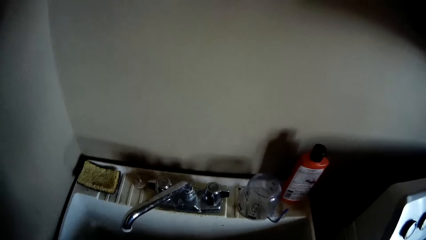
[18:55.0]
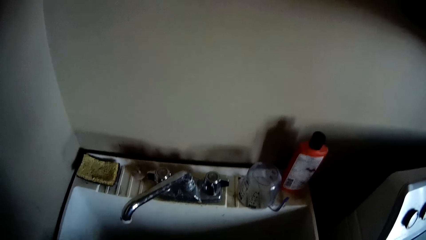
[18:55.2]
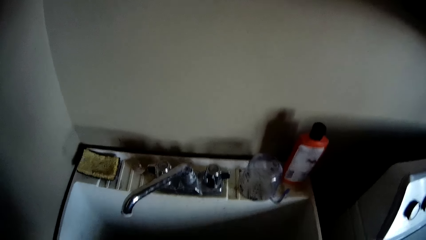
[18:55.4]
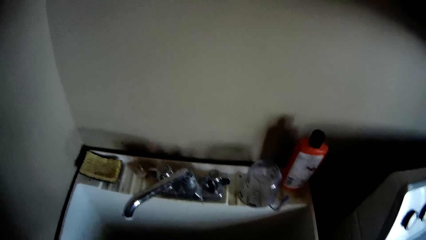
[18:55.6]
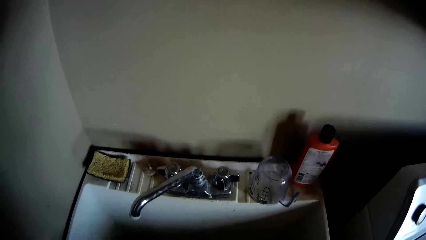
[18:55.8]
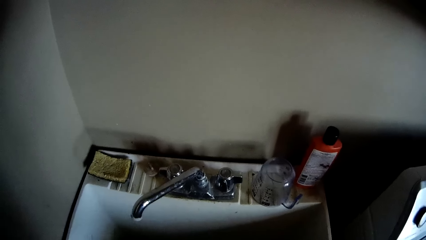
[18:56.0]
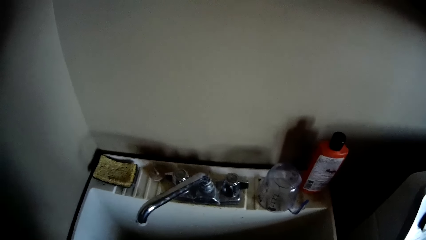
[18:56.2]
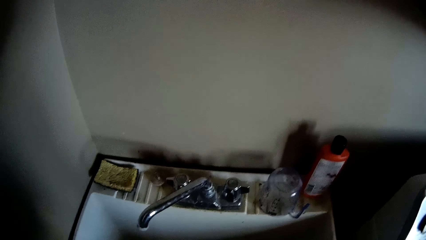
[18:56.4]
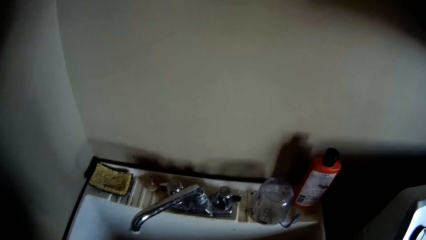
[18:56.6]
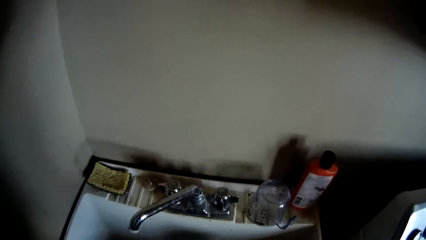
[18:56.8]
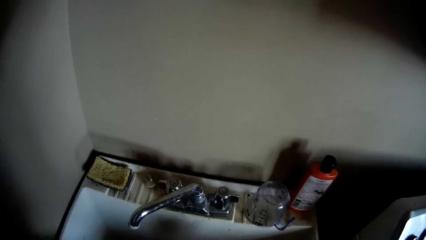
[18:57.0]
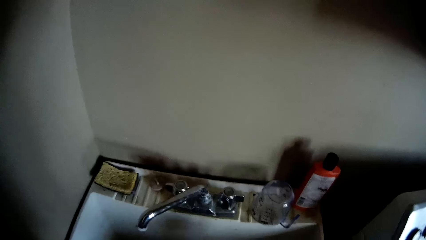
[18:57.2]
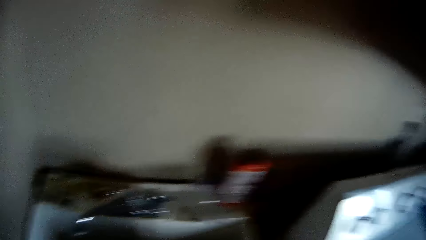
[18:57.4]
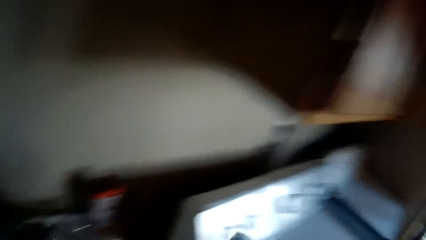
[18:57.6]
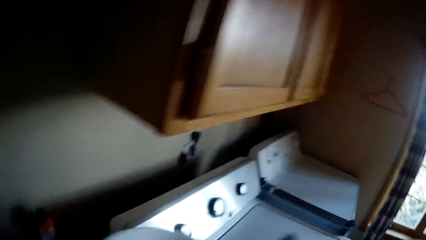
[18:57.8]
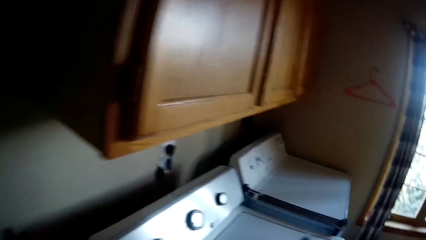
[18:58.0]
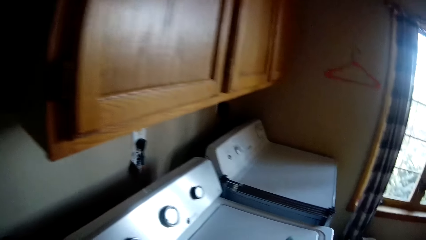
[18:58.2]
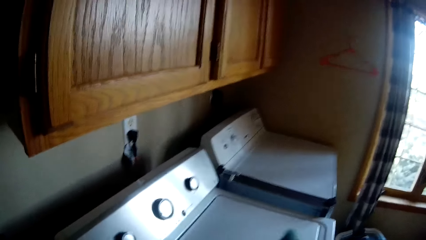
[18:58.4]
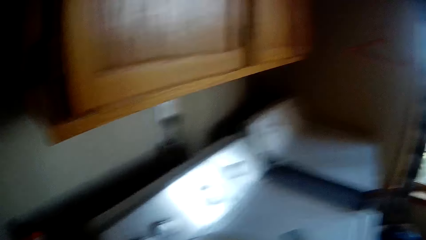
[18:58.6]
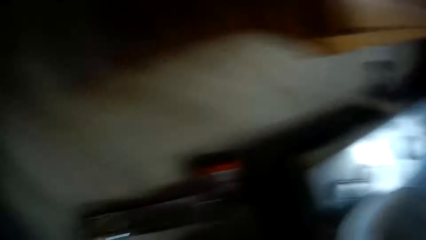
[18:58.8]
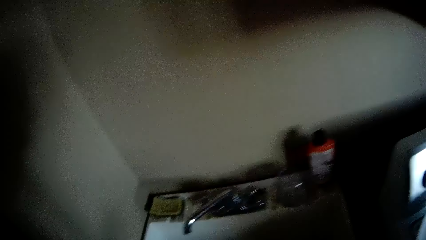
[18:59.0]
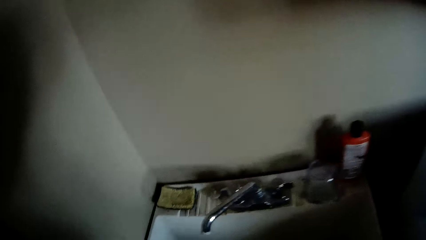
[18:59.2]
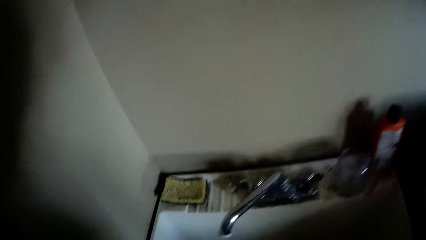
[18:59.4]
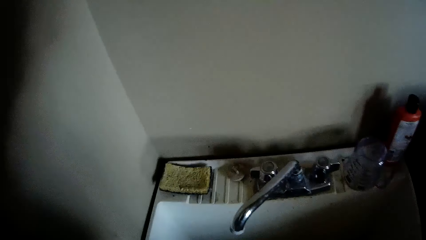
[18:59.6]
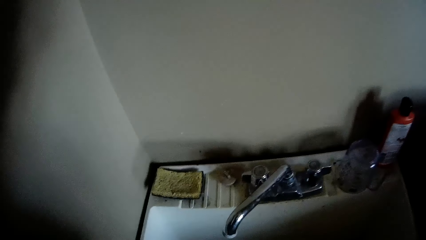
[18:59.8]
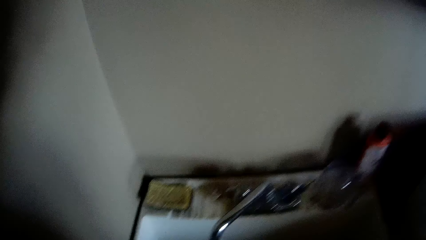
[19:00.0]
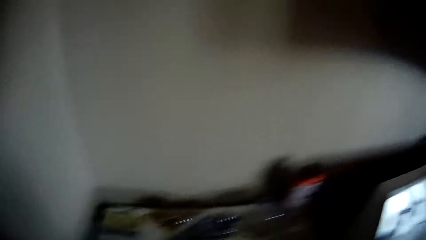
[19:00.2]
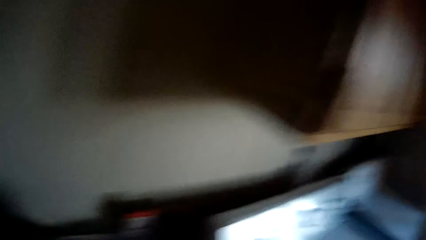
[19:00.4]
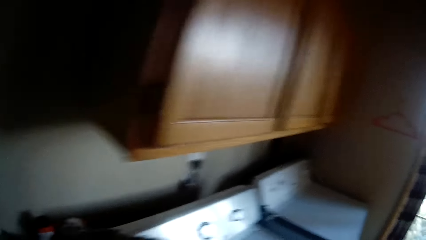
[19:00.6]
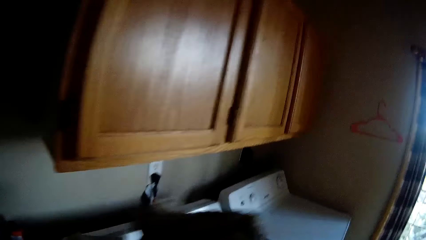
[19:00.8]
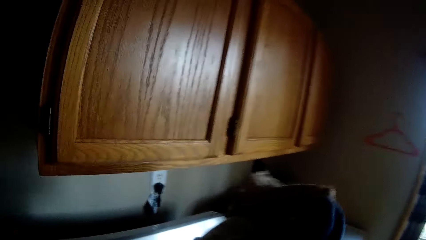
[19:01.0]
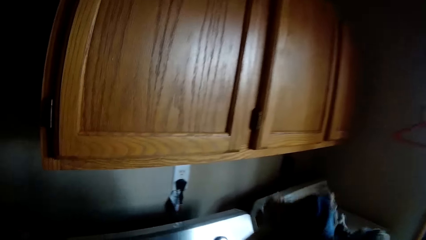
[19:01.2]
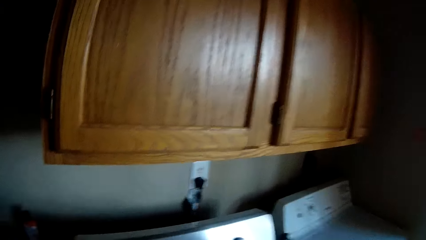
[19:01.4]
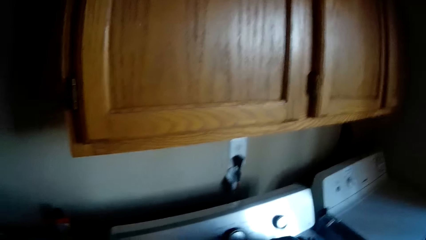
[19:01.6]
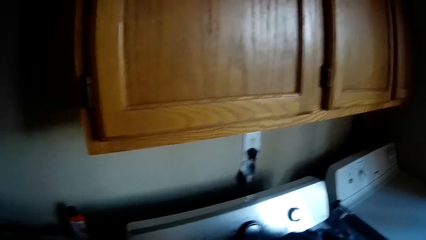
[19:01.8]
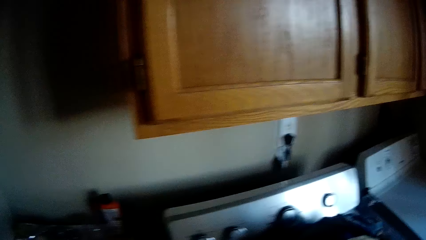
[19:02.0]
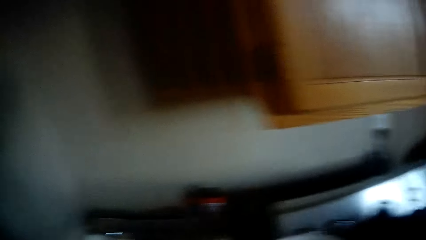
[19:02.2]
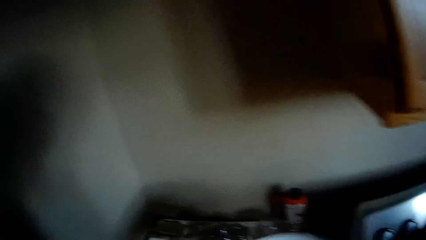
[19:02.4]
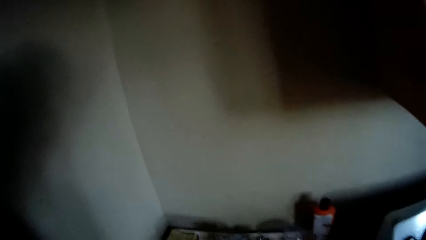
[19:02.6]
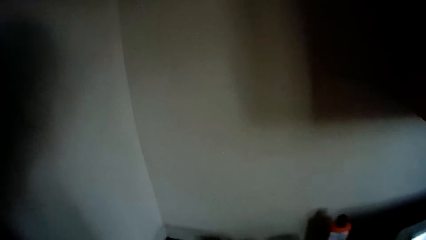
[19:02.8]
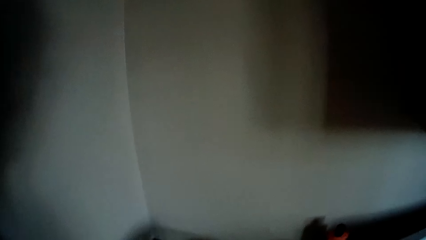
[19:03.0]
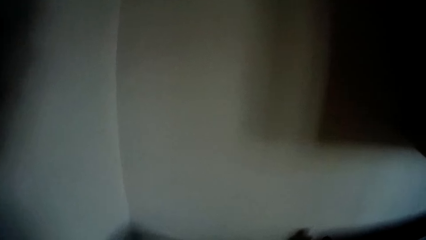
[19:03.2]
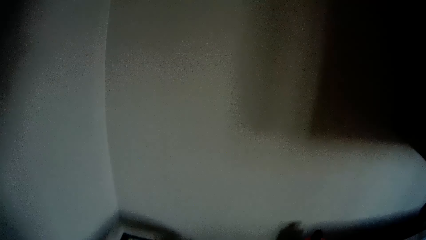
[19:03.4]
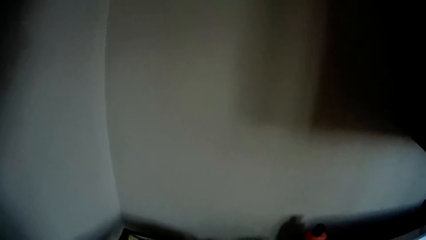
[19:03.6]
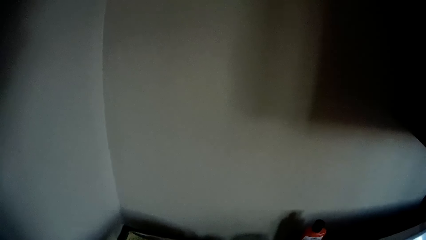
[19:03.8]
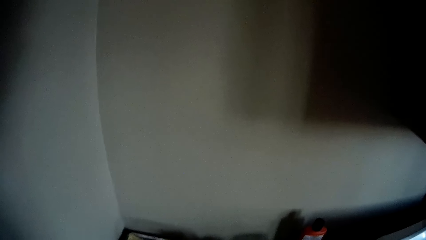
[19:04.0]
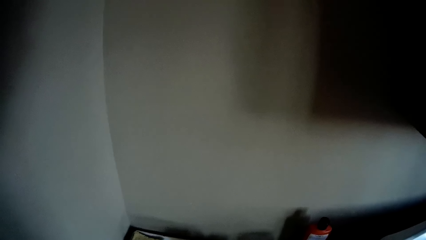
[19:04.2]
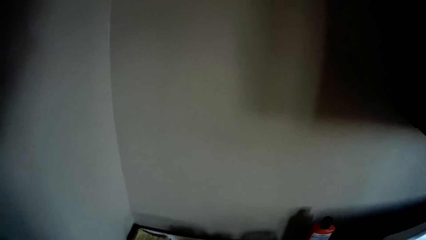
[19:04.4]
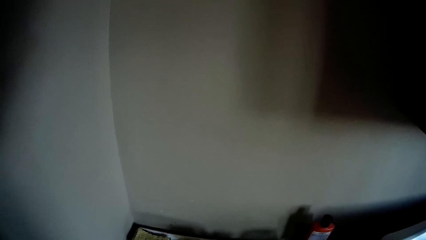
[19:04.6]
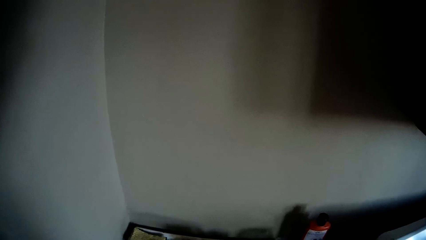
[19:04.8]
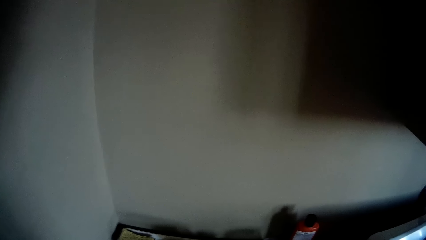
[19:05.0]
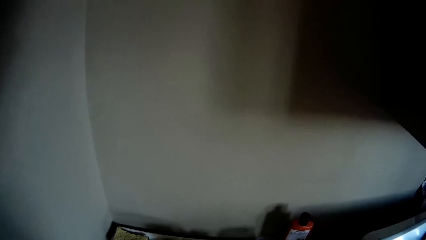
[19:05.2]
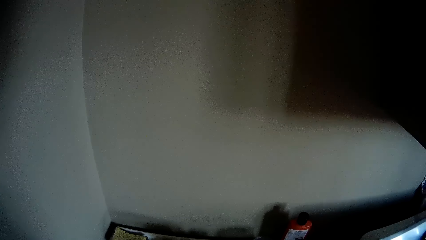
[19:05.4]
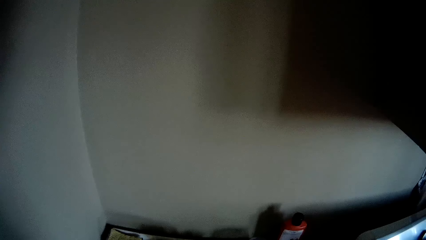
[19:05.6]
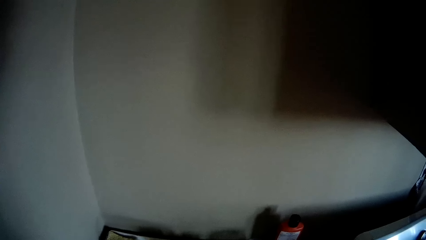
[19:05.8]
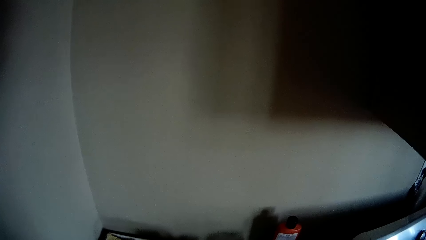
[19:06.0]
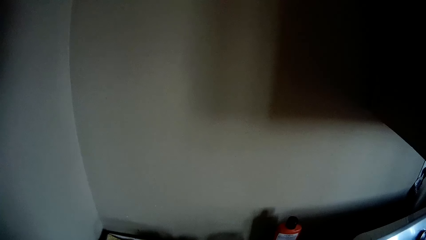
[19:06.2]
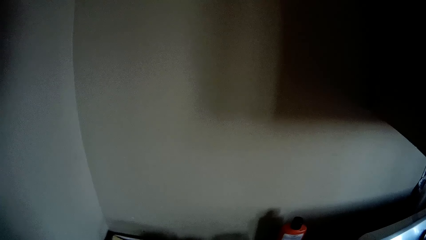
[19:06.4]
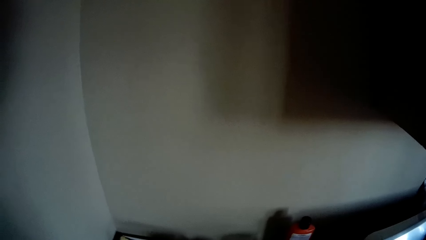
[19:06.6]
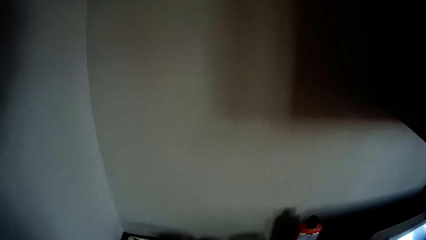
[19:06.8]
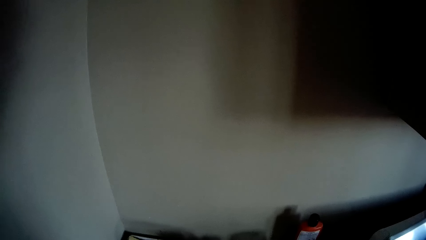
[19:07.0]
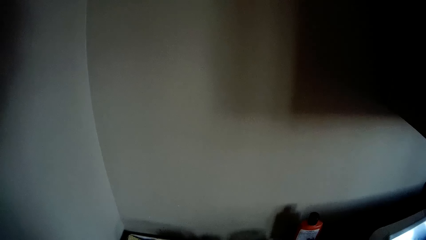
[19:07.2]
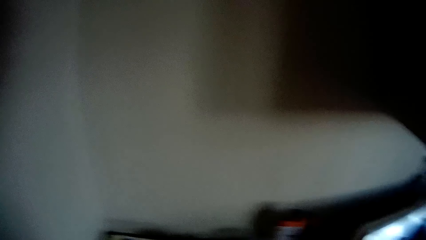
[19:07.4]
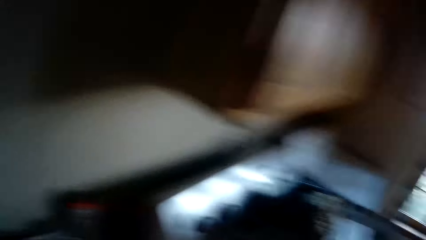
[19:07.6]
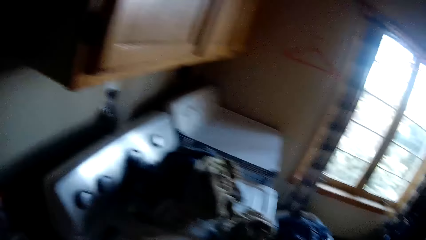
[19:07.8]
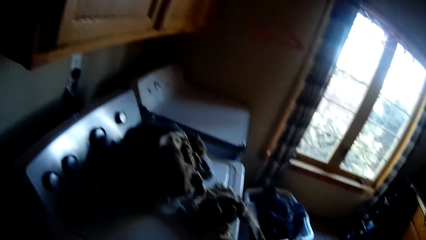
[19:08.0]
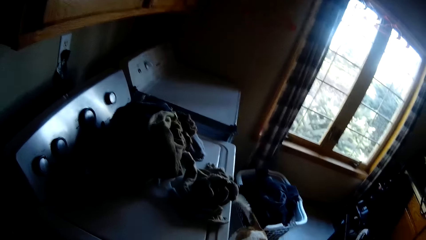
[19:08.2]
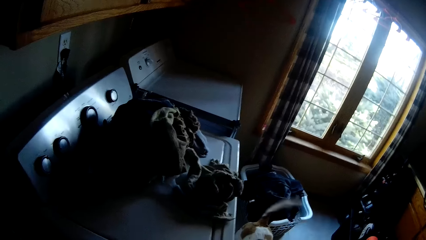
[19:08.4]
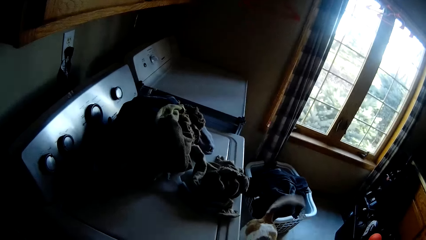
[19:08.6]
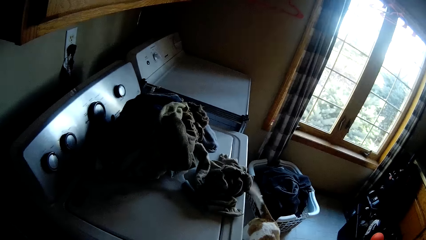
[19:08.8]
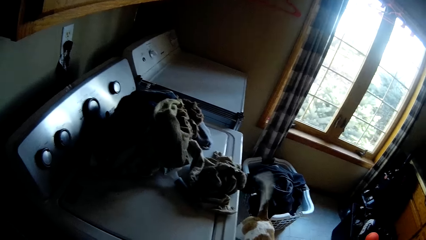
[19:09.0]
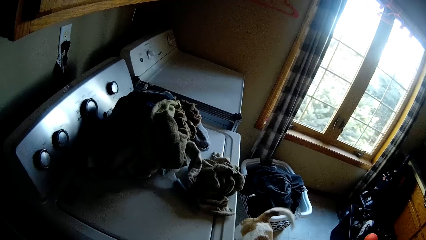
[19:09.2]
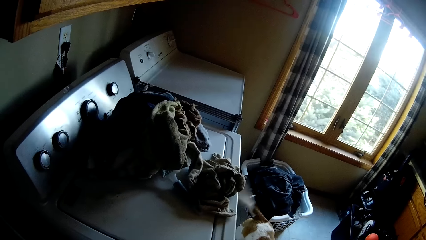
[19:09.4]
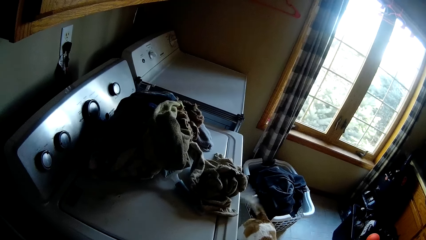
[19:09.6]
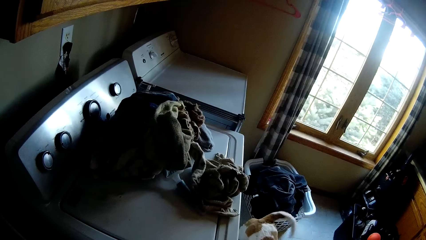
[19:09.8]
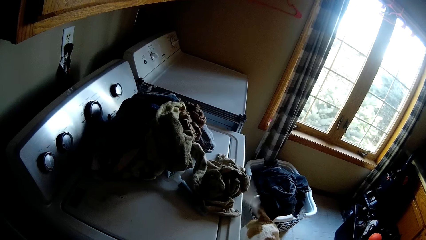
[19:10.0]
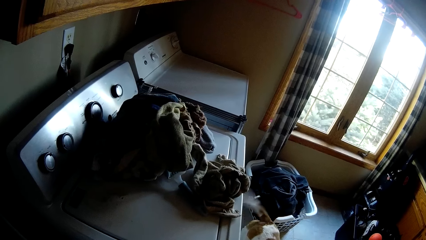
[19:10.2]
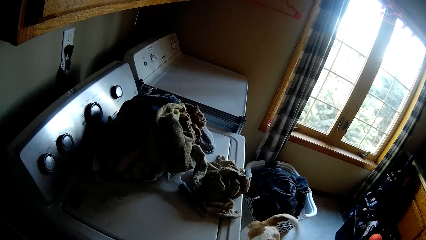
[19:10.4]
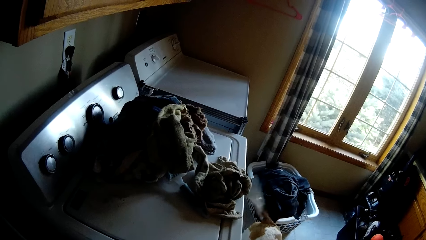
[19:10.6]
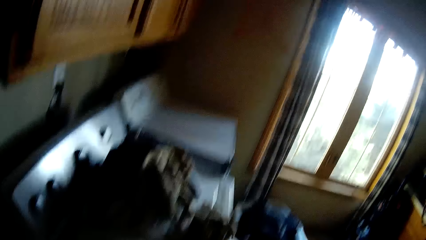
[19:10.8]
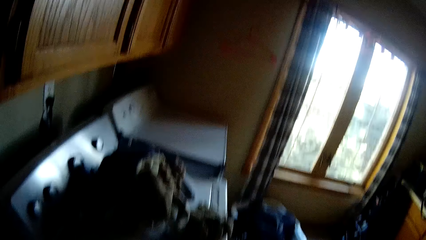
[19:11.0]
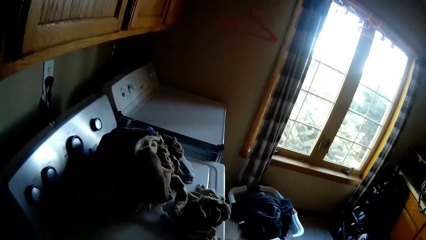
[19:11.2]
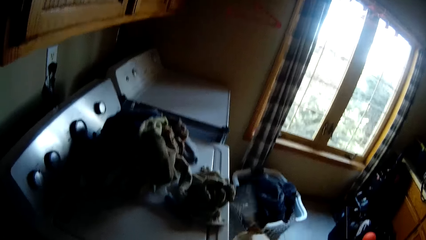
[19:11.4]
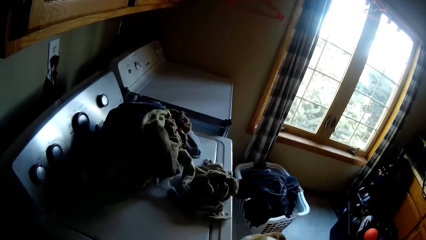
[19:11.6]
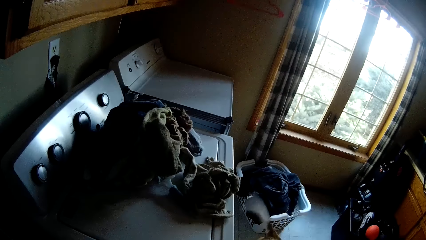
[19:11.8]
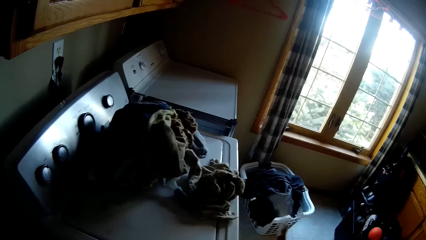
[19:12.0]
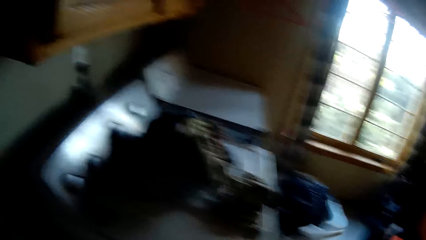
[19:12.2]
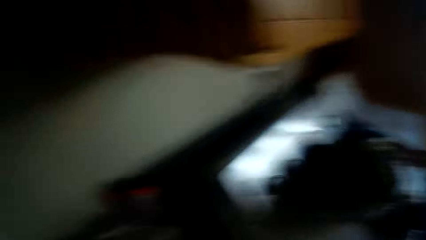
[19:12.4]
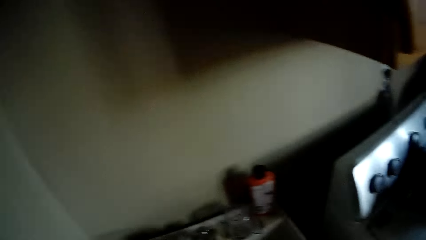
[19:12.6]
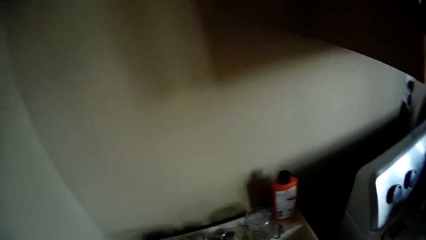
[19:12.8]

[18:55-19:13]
The camera wearer does something. She places a white bowl on a washing machine with her right hand. She looks around. She does something. She places some clothes on the washing machine. She holds the white bowl with her right hand. She does something. She looks around. She talks with a dog.
